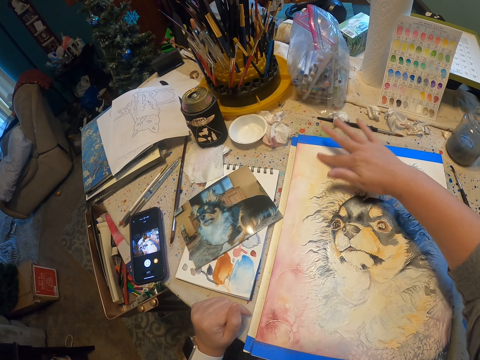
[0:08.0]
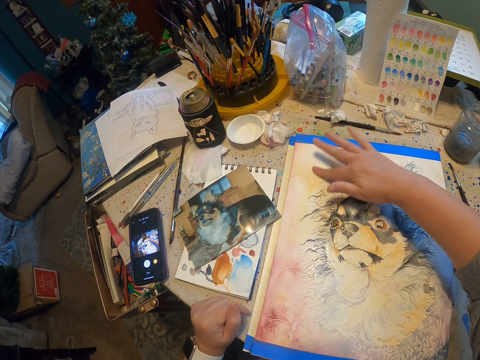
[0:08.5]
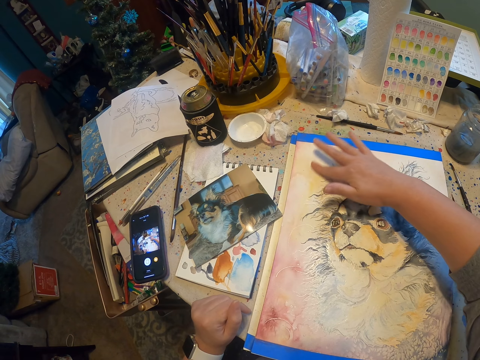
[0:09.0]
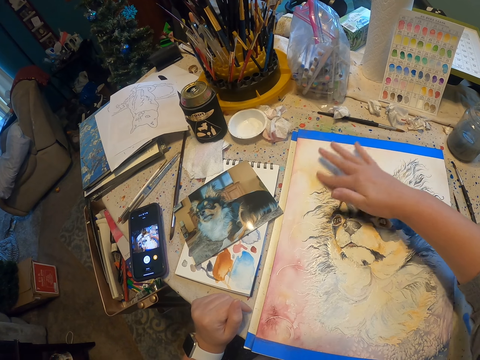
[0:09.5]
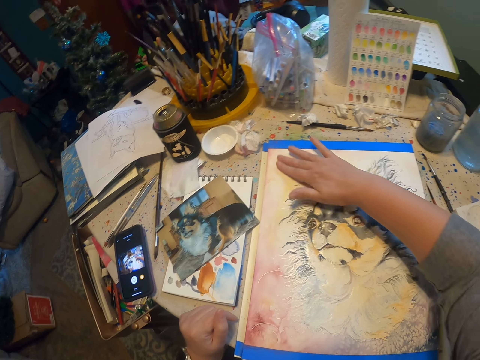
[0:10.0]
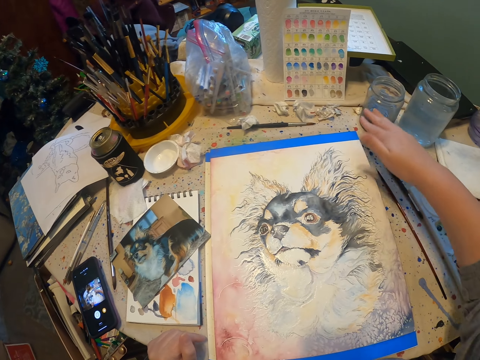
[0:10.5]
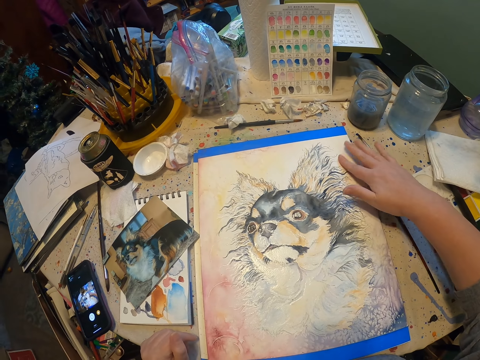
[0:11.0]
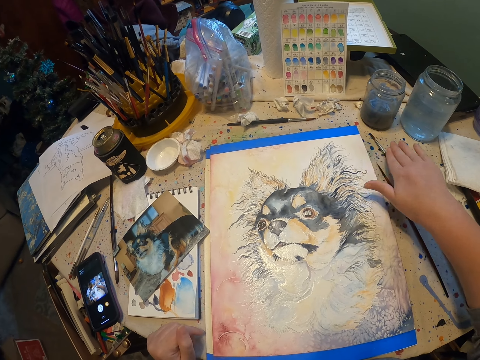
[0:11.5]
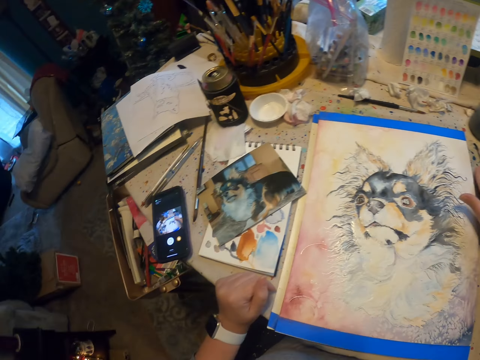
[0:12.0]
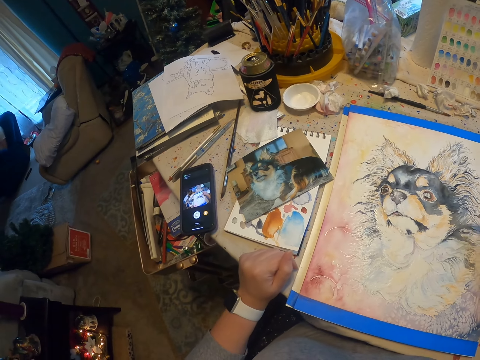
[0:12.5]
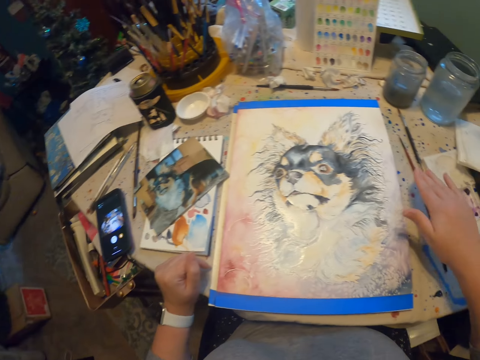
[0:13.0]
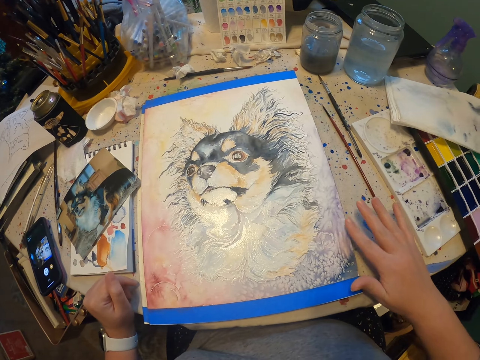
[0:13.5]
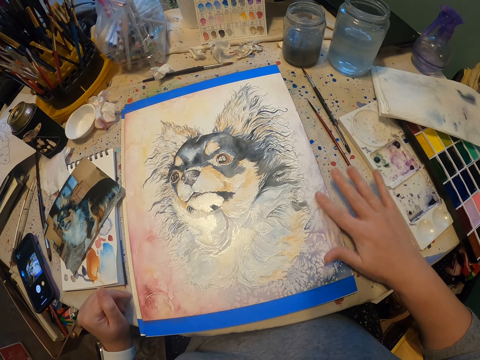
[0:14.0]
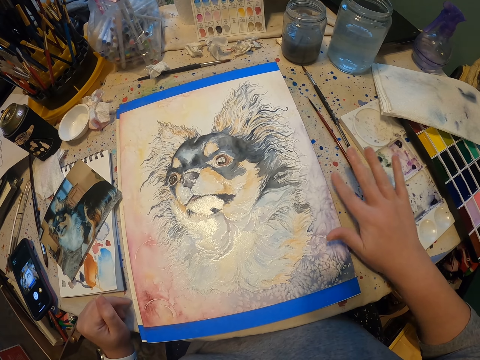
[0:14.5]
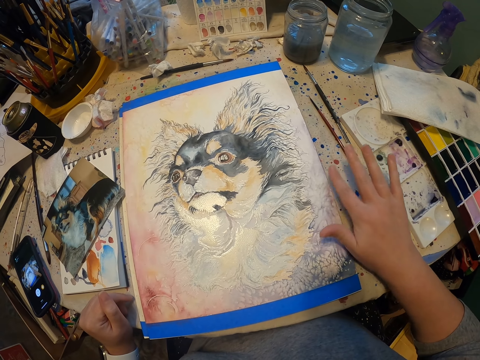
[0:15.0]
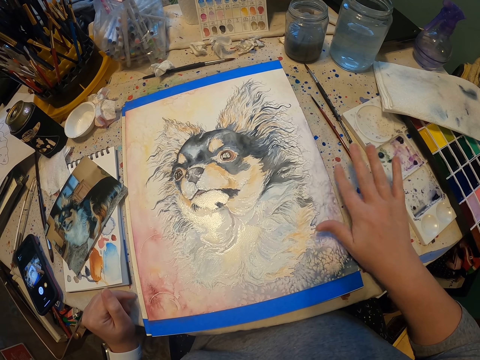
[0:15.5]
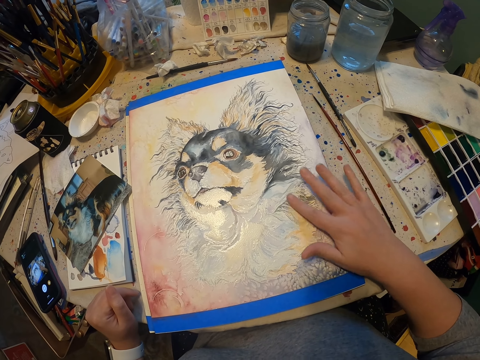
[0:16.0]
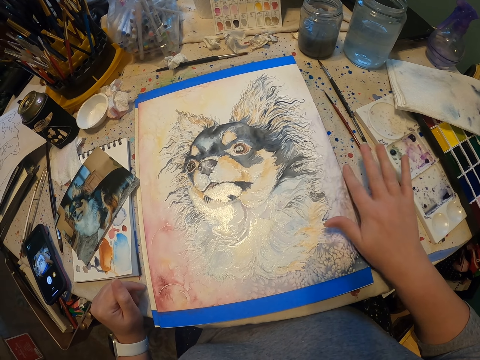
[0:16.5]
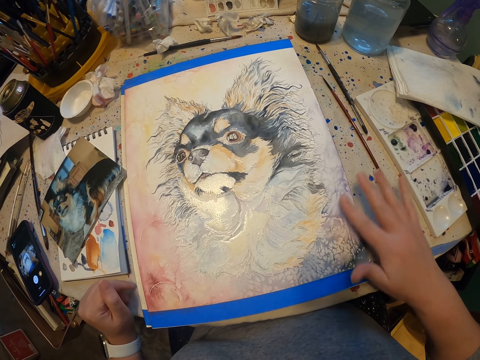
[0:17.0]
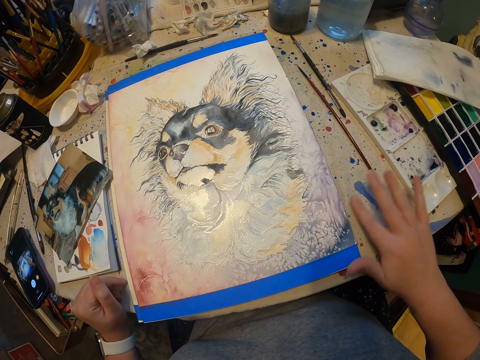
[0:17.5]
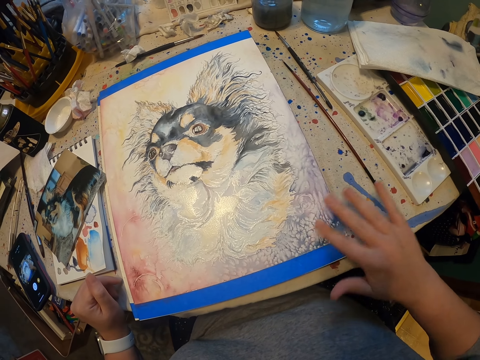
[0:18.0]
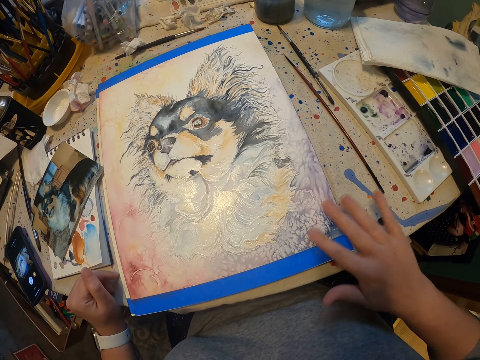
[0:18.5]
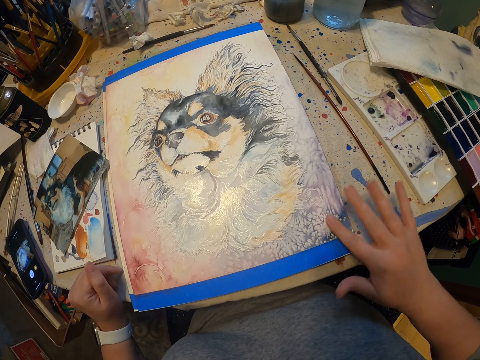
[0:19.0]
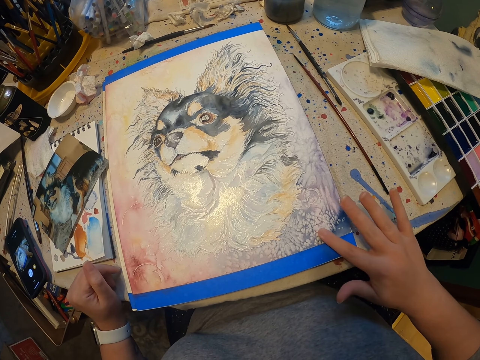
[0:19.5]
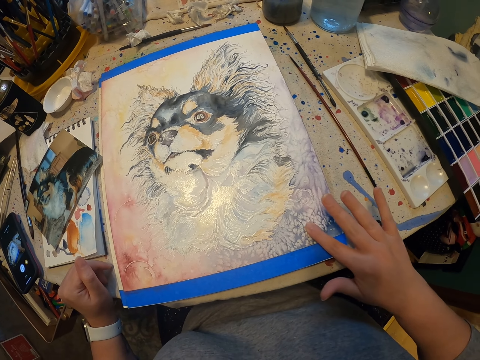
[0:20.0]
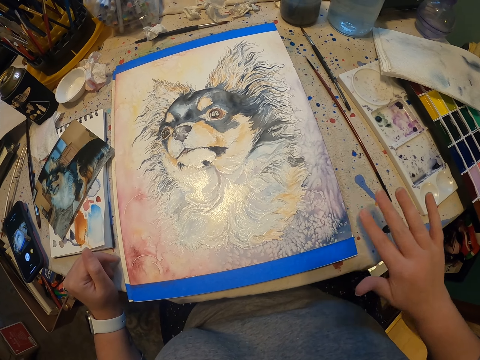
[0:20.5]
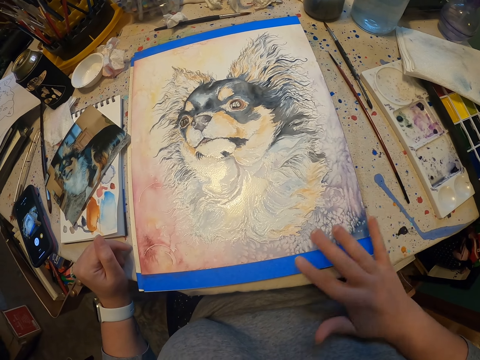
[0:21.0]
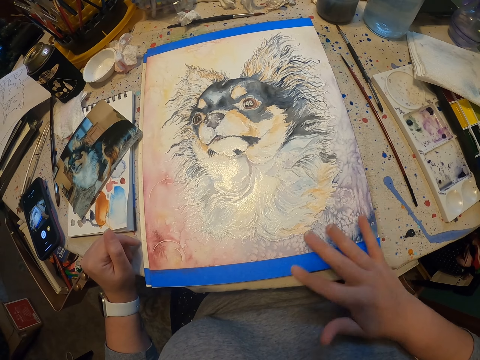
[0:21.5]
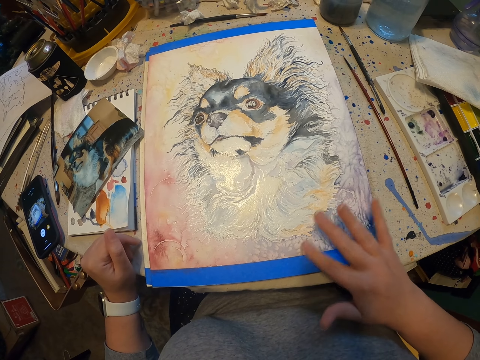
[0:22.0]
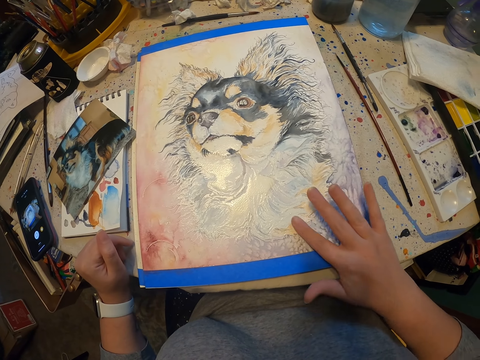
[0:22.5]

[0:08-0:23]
The camera wearer rubs the paint with the right hand finger. They rub the paint with the right hand. They rub the paint with the right hand fingers. They look around. They rub the paint with the right hand fingers.

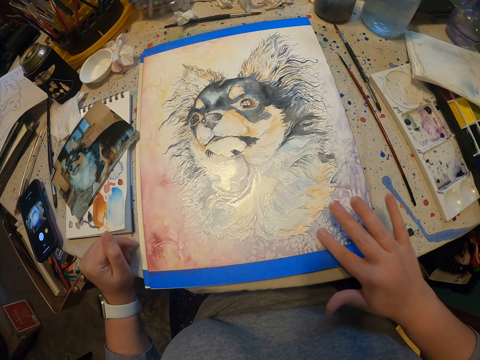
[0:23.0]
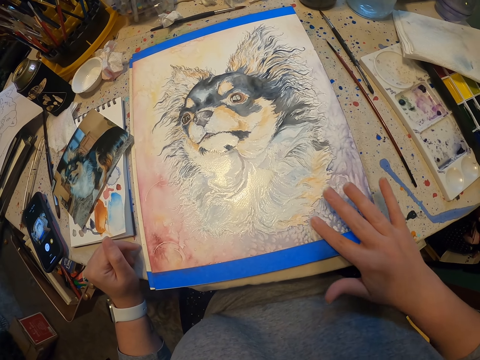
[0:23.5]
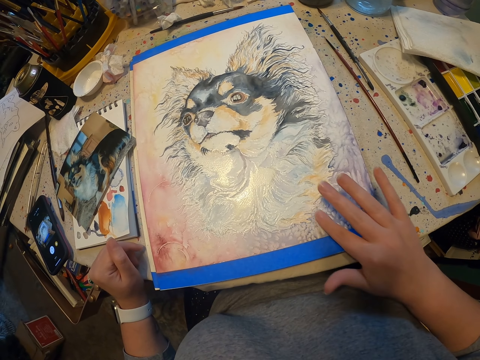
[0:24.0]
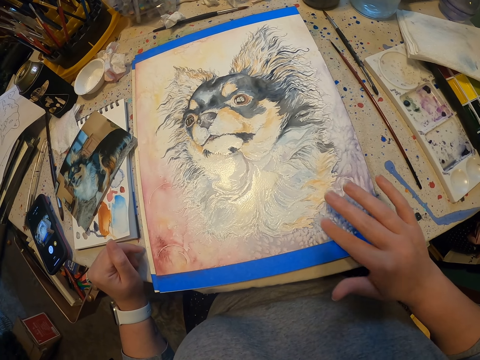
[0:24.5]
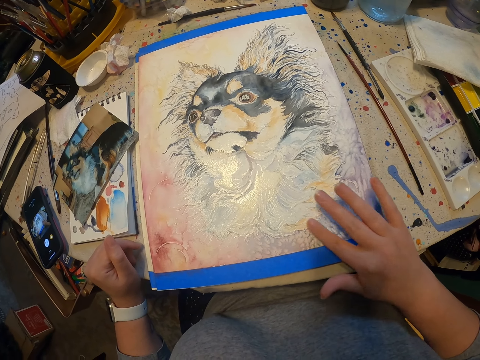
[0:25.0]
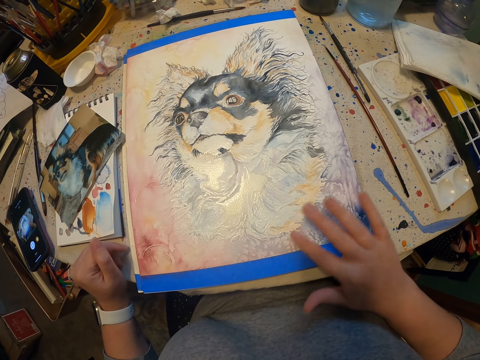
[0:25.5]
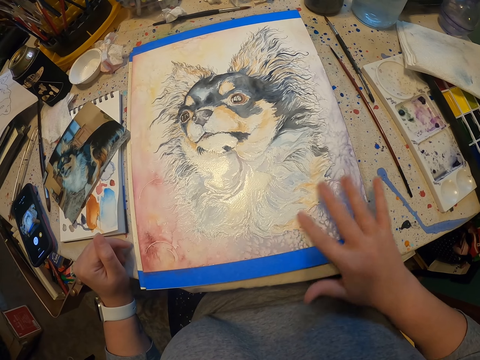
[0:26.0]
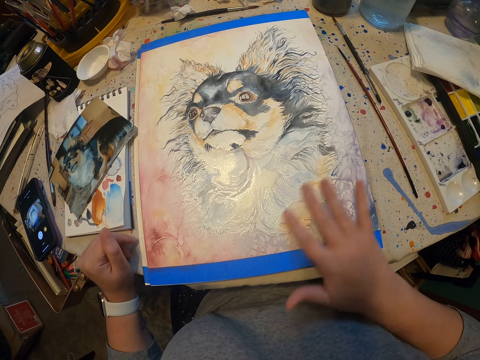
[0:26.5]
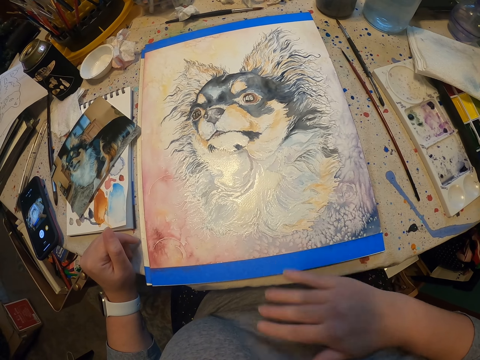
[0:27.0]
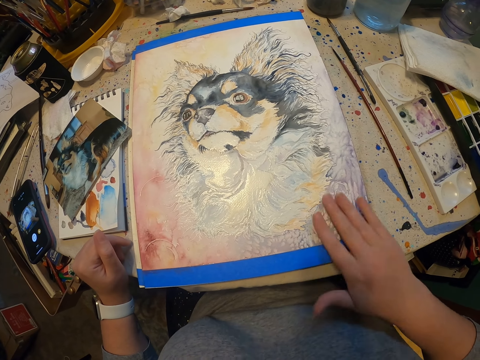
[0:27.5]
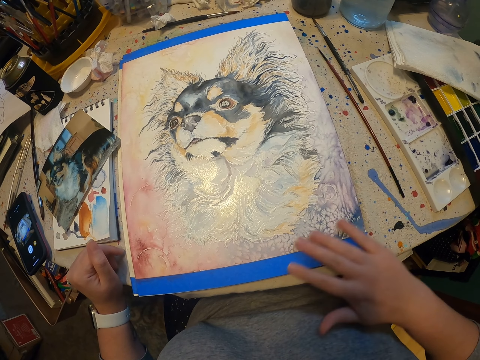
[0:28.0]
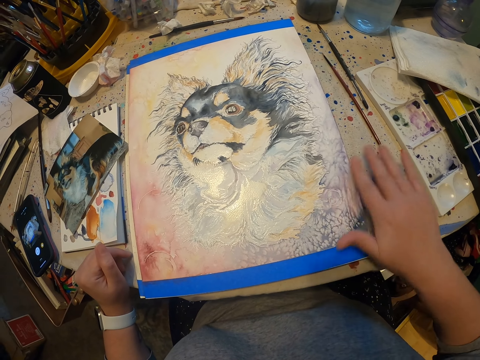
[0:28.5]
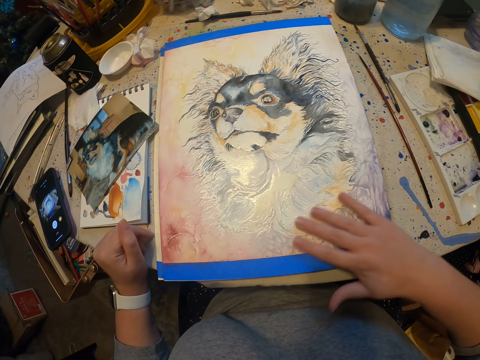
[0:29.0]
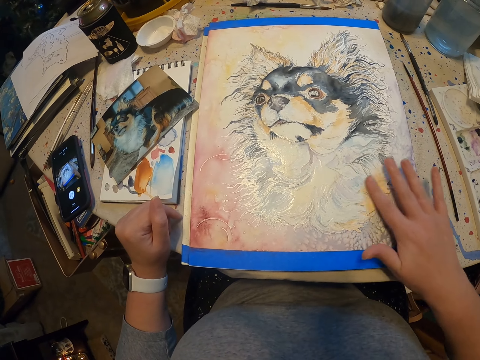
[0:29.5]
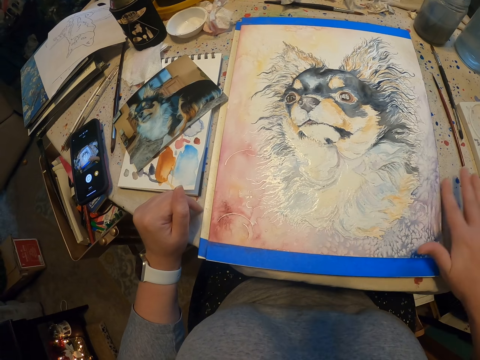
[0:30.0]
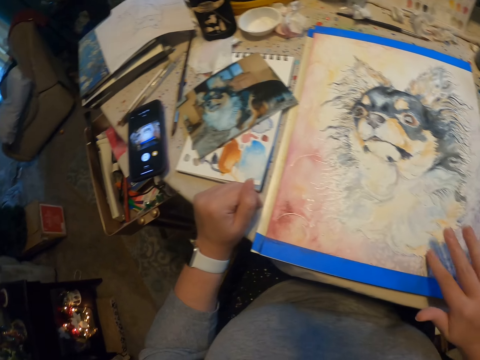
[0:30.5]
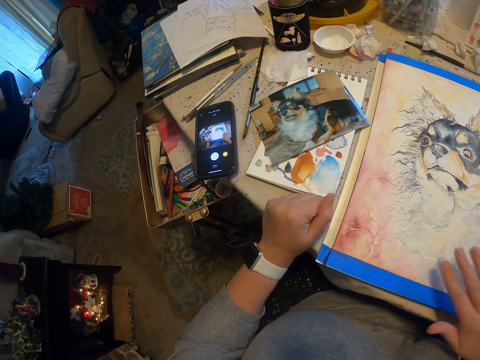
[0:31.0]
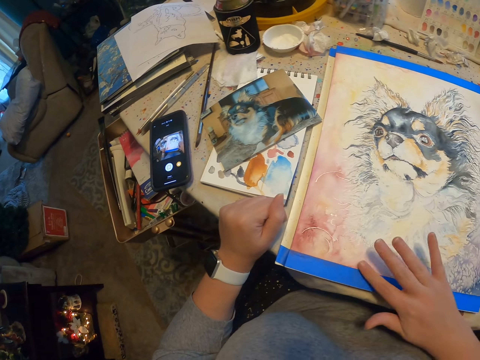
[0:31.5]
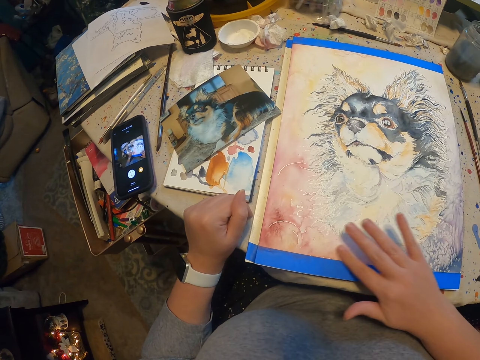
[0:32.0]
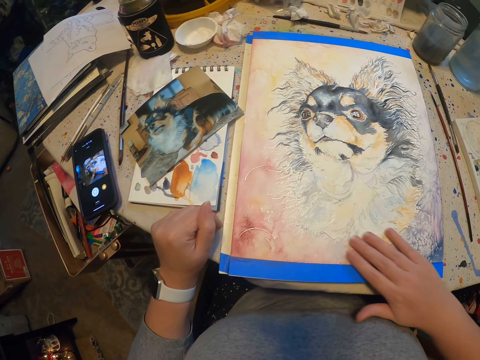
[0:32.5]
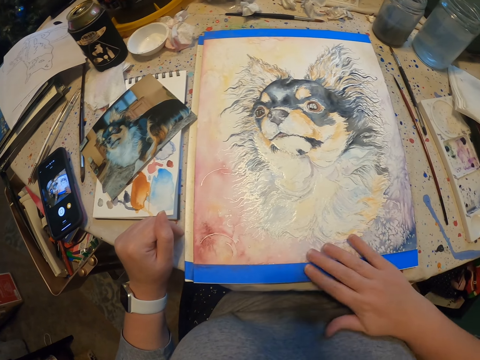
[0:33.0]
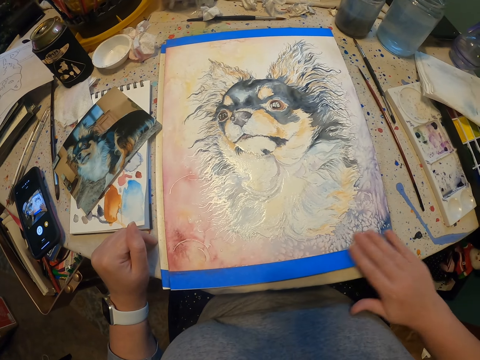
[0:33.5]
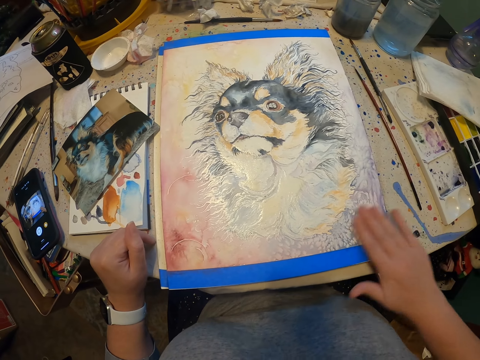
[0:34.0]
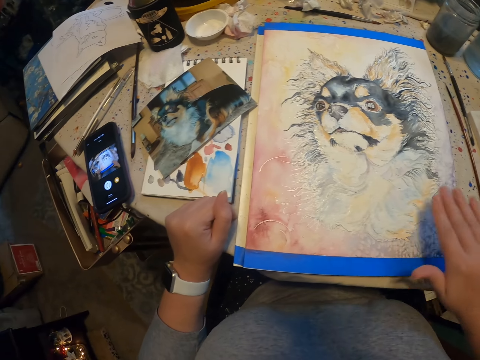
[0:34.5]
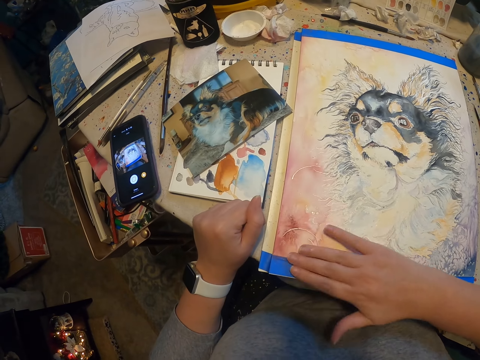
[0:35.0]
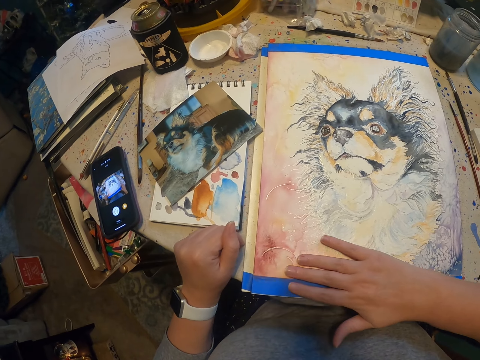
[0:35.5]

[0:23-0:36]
The camera wearer looks around. They rub the paint with the right hand fingers.
